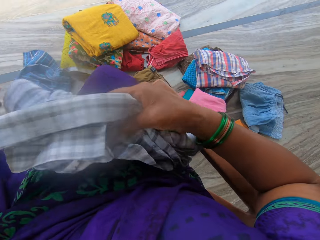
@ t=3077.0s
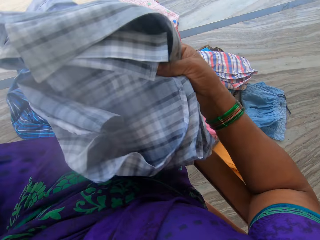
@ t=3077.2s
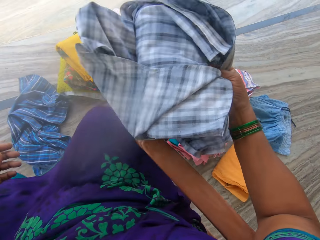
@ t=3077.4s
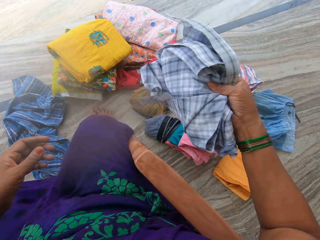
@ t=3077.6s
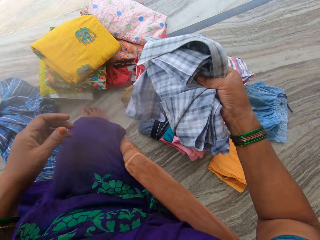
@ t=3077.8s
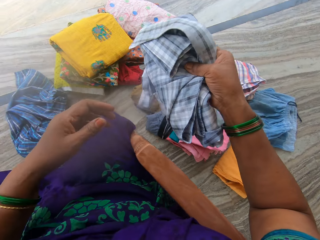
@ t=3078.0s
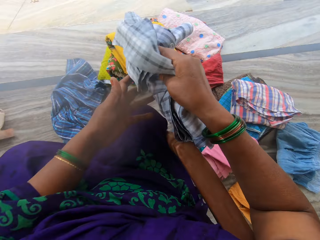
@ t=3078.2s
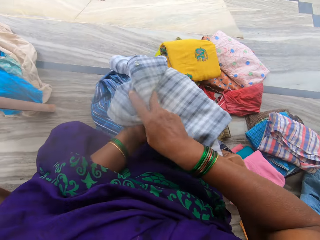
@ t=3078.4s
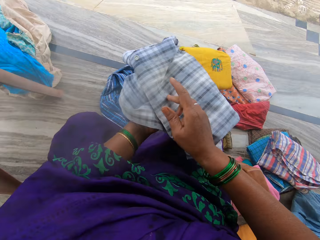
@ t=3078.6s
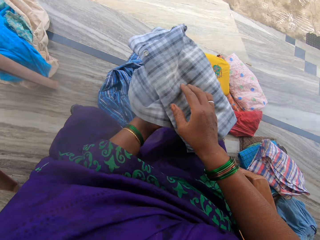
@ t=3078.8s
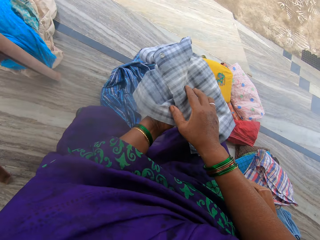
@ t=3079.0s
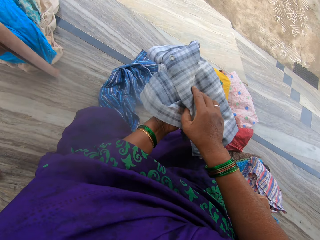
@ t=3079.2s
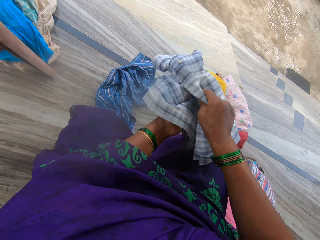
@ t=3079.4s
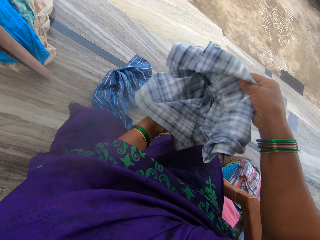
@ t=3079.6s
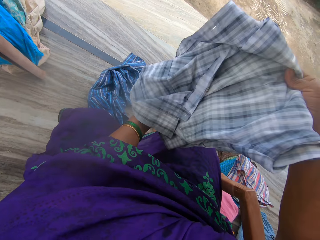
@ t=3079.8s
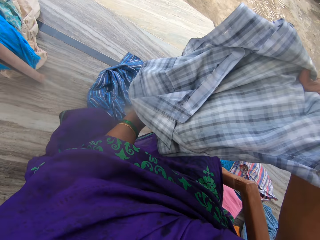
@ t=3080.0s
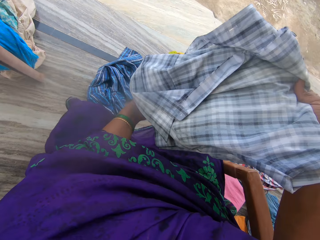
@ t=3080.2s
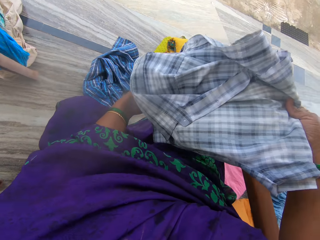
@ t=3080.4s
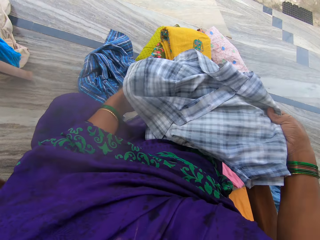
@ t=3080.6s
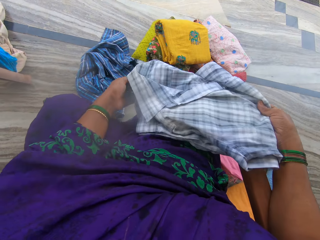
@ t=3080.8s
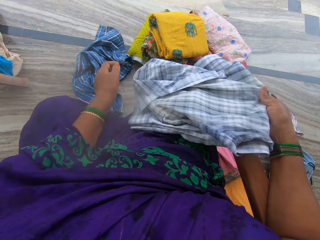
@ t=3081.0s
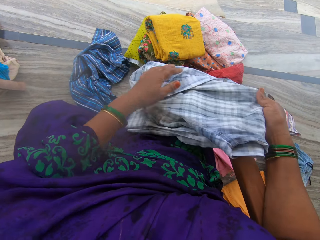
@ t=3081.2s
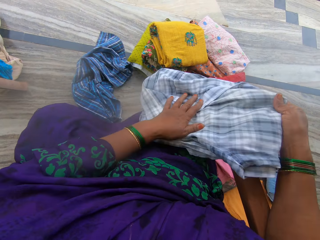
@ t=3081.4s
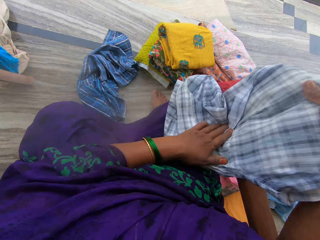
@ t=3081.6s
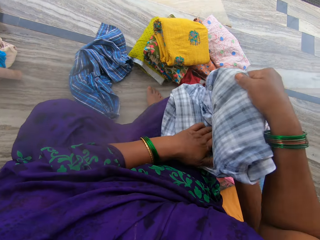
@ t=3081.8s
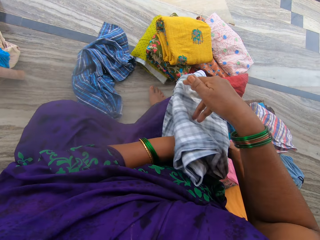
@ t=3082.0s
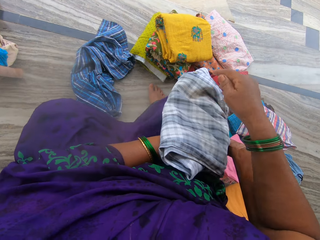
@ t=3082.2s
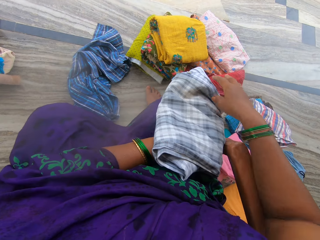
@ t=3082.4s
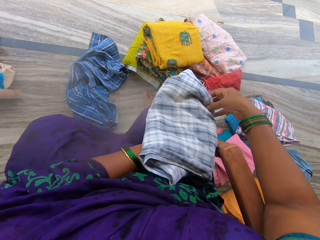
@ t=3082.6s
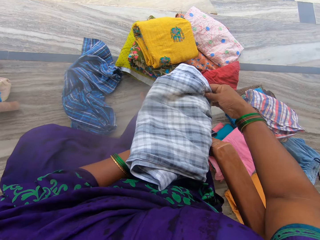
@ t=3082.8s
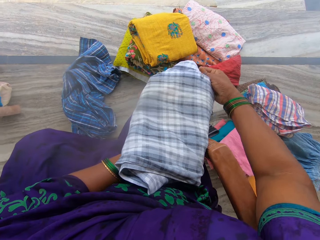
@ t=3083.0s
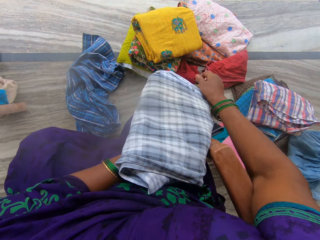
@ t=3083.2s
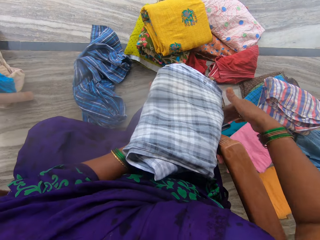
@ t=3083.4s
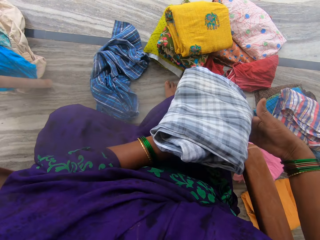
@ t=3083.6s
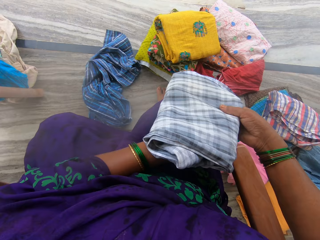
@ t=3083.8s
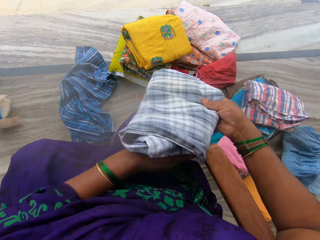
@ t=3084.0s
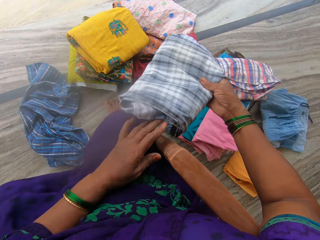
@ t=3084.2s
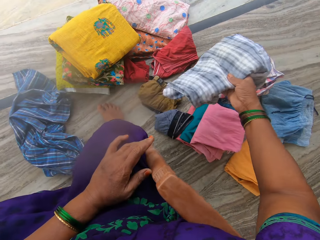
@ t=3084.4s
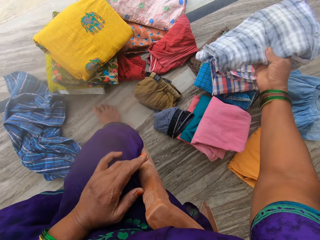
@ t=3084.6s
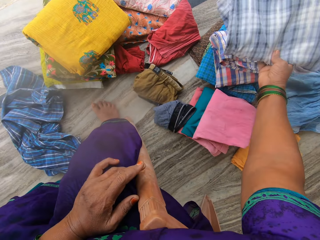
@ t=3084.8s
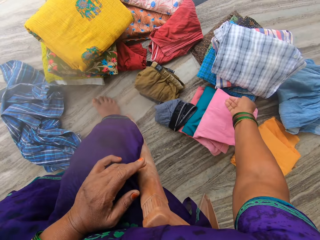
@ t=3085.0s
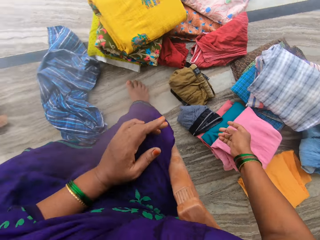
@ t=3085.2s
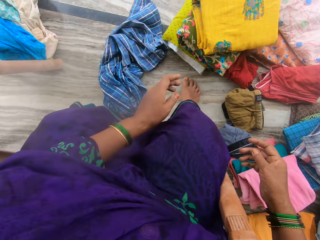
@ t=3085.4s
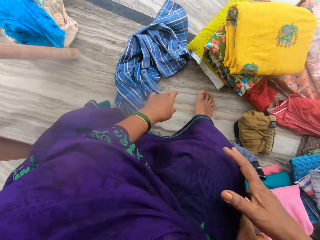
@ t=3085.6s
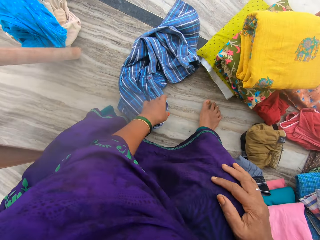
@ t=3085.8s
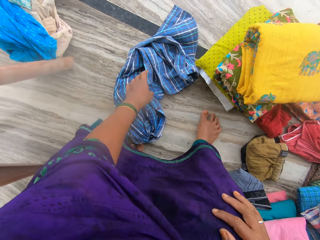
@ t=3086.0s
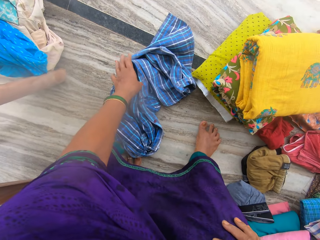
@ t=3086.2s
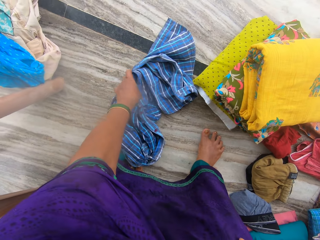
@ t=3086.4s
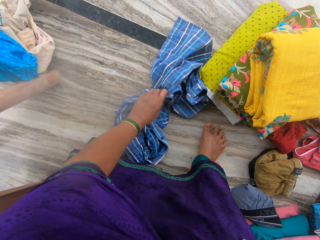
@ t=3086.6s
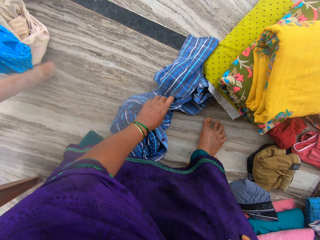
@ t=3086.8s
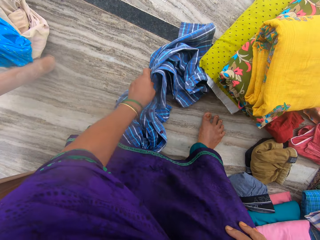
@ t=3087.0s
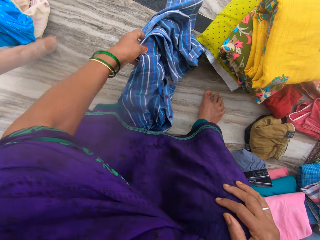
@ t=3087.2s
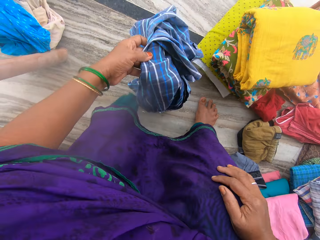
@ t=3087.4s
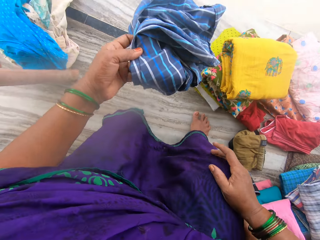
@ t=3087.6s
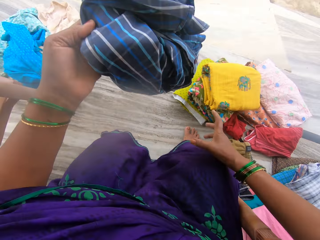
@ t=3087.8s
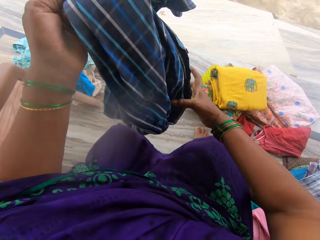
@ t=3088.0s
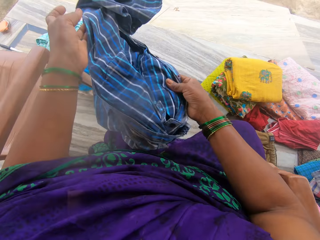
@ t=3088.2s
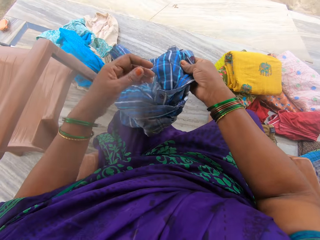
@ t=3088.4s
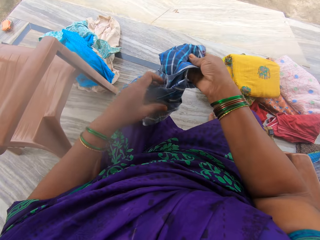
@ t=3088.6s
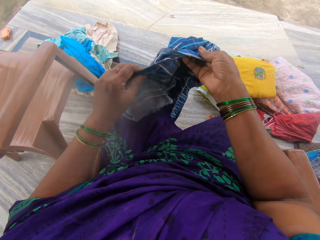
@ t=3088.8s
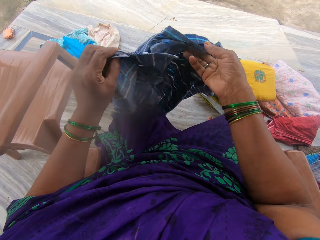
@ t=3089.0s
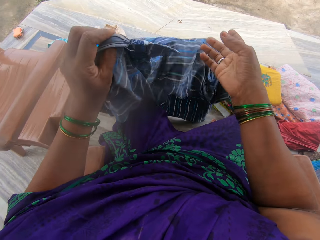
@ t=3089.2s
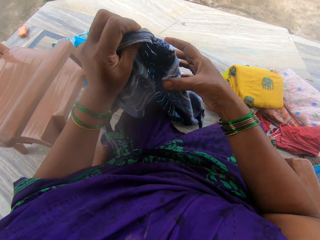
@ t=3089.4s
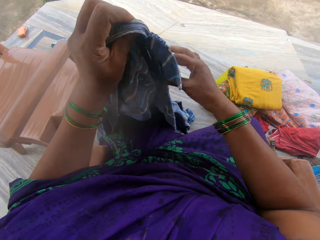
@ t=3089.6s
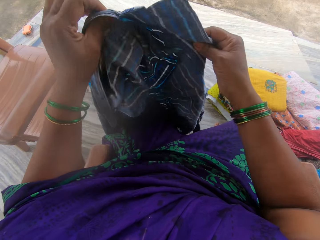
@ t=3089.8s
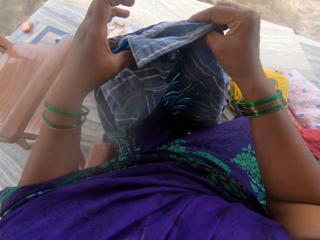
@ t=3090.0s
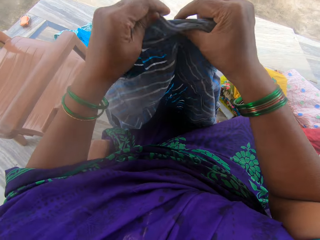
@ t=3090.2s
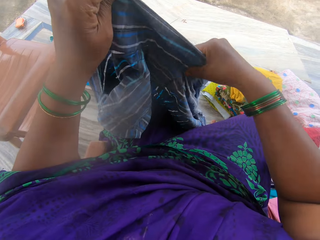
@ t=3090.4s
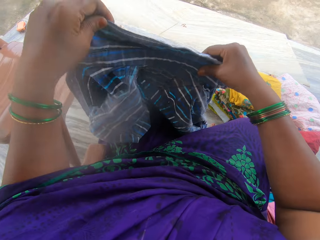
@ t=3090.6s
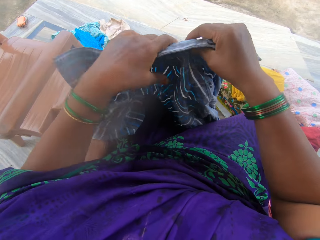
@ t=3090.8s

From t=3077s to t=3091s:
The camera wearer lifts the shirt. She holds the shirt on her left hand. She adjusts the cloth with her hands. She unfolds the shirt. She places the shirt on her lap. She folds the shirt. She drops the cloth on other cloths. She bends. She picks up a cloth with her left hand. She rises up. She adjusts the cloth with her hands.

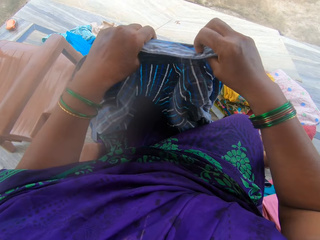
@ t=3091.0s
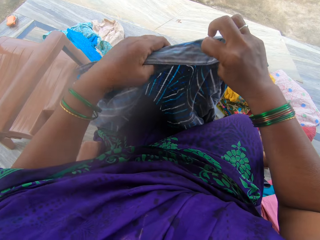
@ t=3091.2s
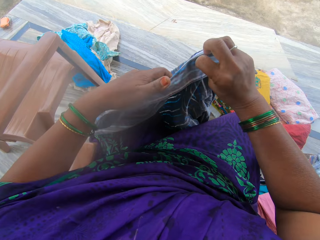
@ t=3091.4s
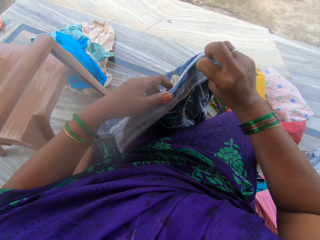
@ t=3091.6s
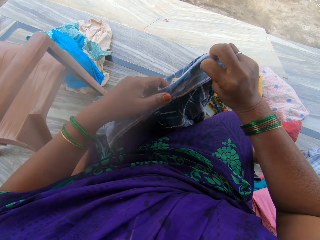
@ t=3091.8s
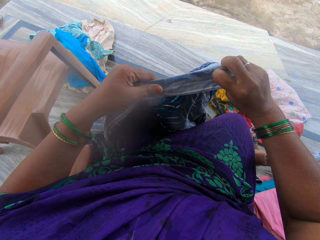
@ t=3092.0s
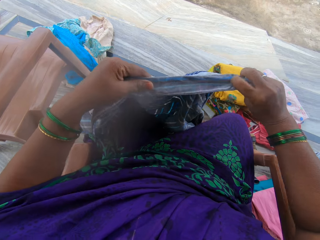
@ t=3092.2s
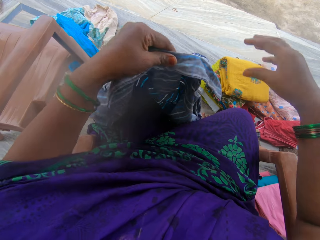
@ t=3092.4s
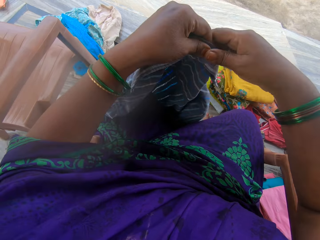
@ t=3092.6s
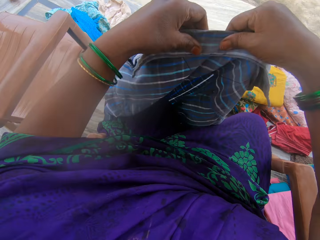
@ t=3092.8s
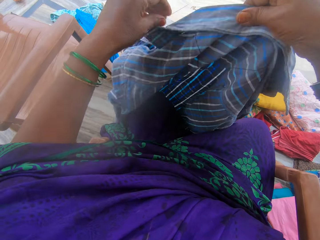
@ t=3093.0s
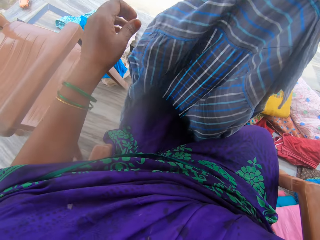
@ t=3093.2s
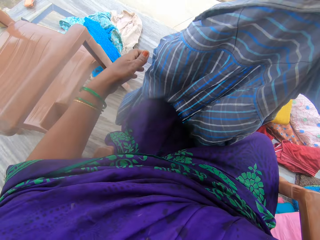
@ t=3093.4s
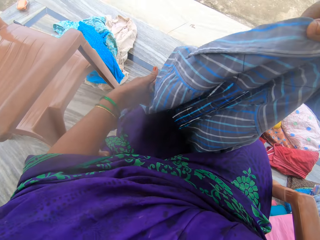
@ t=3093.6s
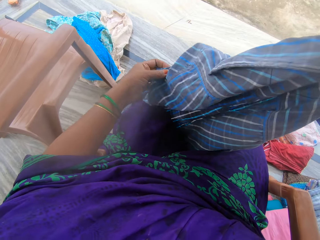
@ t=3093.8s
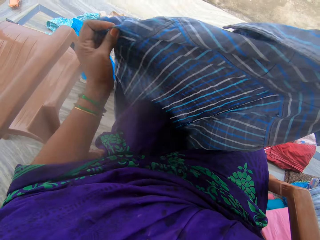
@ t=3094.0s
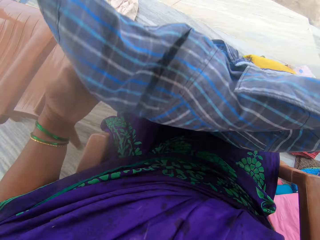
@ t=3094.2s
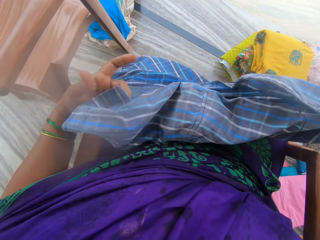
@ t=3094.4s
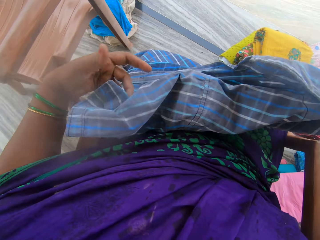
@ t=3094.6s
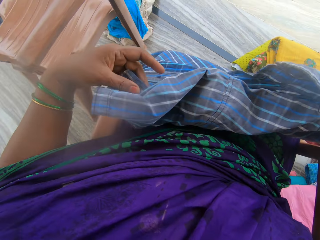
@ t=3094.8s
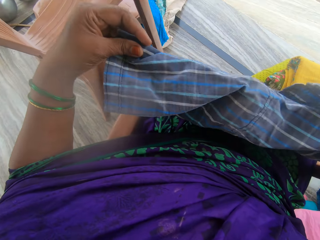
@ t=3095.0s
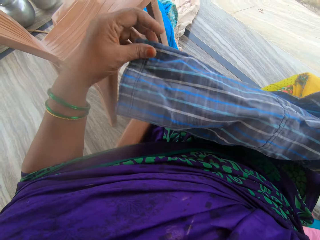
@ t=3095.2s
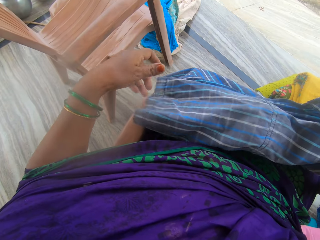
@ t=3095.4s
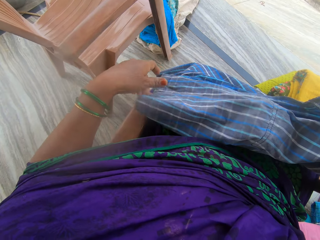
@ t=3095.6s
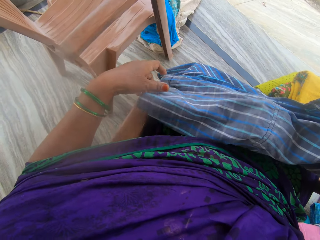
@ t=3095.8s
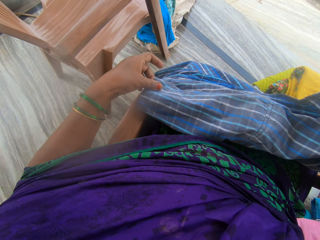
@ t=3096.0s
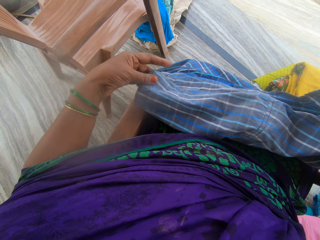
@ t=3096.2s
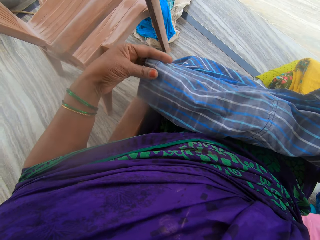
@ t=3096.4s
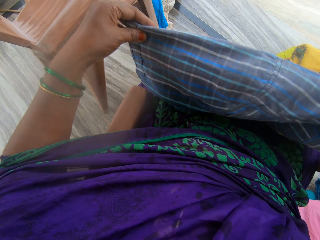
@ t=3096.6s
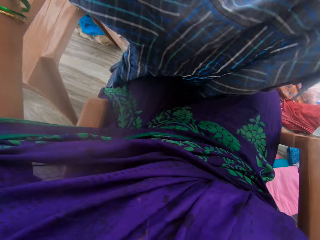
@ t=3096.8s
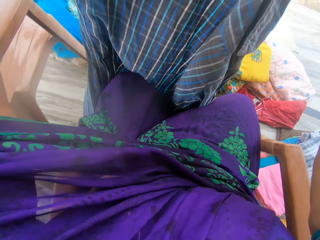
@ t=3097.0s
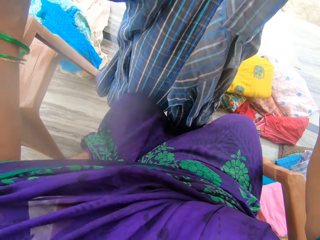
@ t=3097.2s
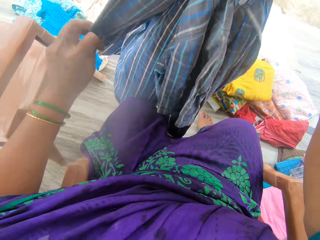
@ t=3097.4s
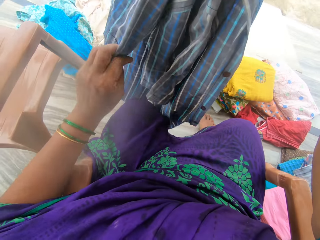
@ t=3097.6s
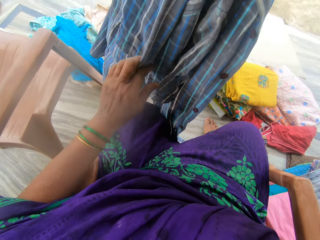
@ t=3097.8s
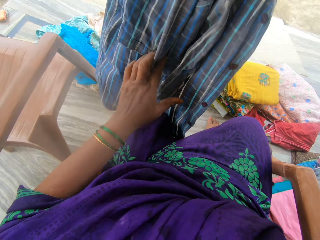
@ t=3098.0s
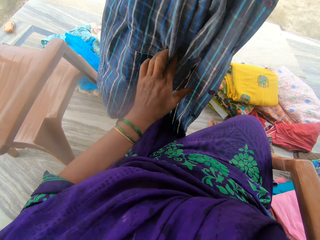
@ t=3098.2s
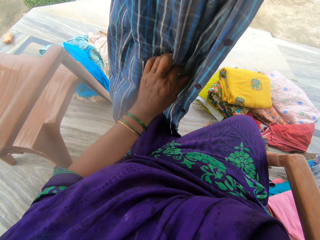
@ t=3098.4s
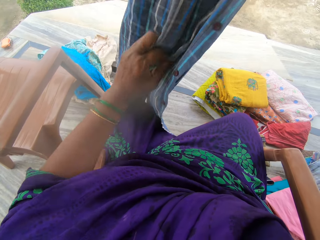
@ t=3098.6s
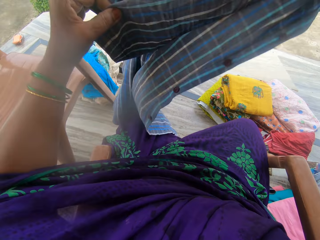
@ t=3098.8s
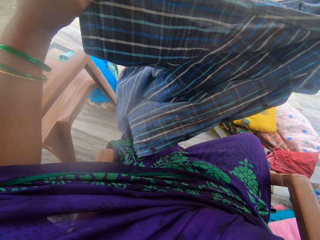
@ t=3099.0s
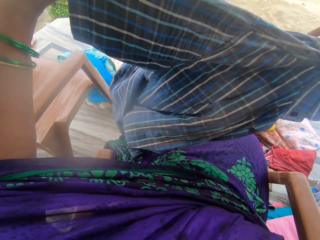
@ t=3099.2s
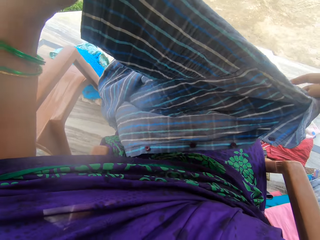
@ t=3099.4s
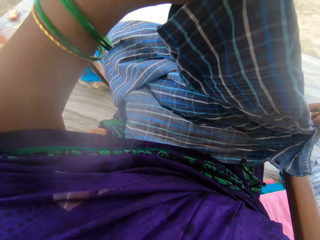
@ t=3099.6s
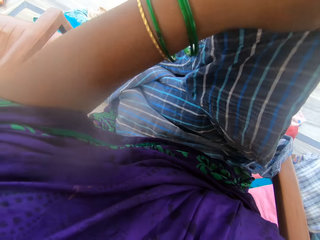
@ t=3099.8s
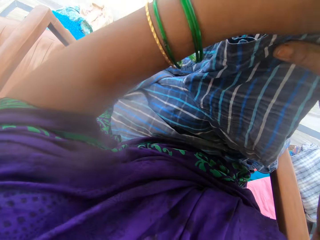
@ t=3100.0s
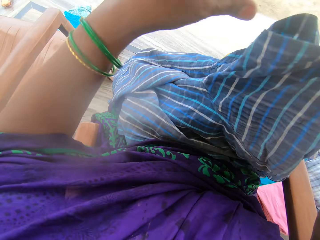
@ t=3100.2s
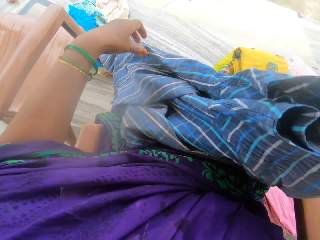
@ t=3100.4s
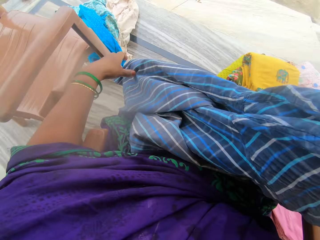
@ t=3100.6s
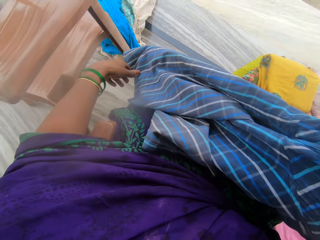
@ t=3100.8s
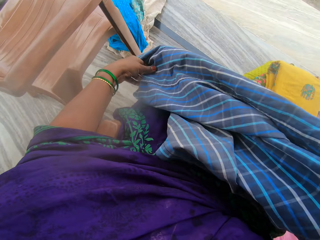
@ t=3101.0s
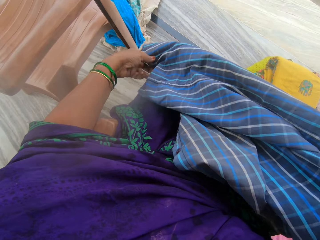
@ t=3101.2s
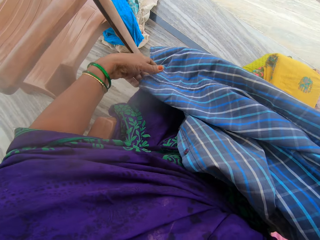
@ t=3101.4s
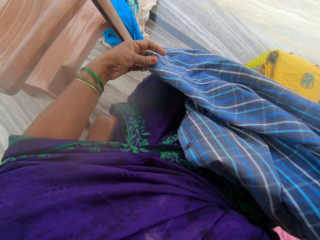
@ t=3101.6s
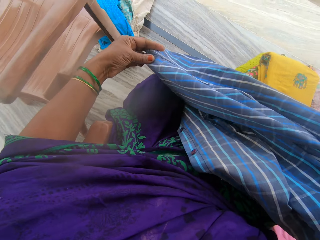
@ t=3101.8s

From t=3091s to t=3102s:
The camera wearer folds the shirt collar. She places the shirt on her lap. She holds the shirt. She lifts the shirt. She holds the shirt. She places the shirt on her lap. She folds the shirt.
